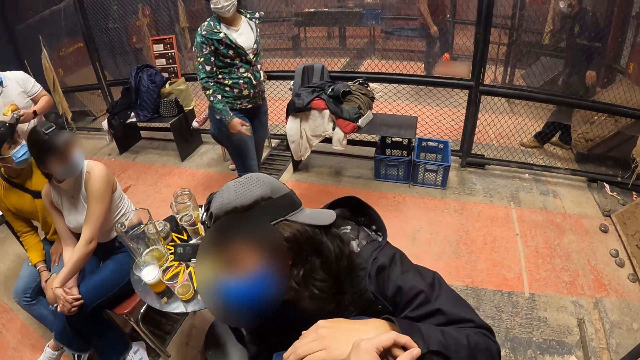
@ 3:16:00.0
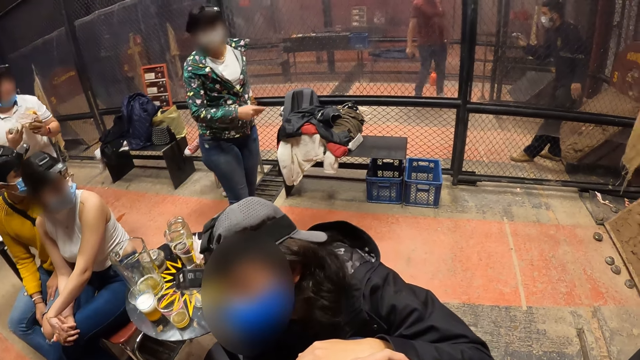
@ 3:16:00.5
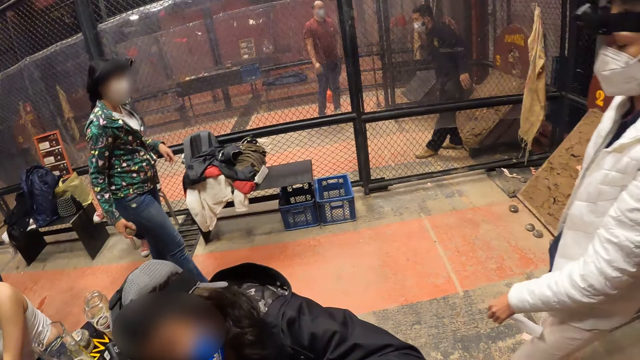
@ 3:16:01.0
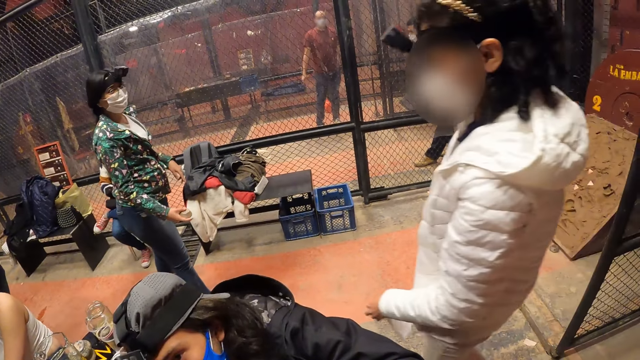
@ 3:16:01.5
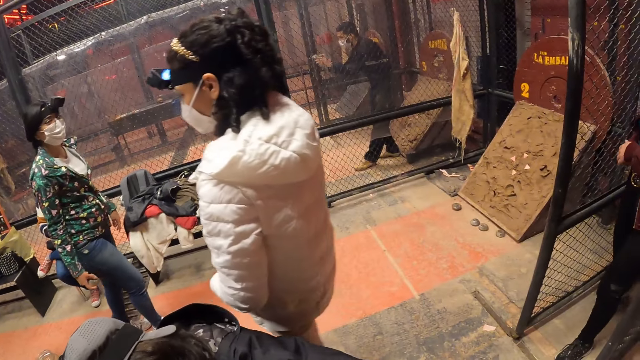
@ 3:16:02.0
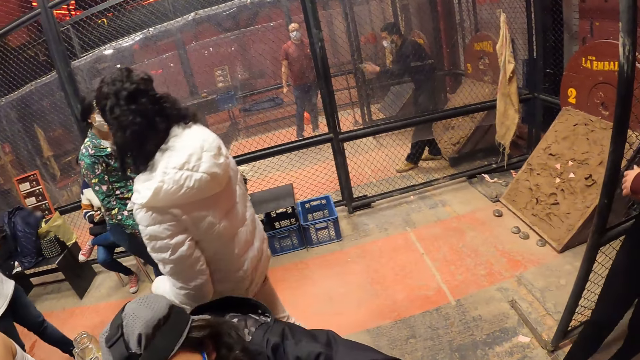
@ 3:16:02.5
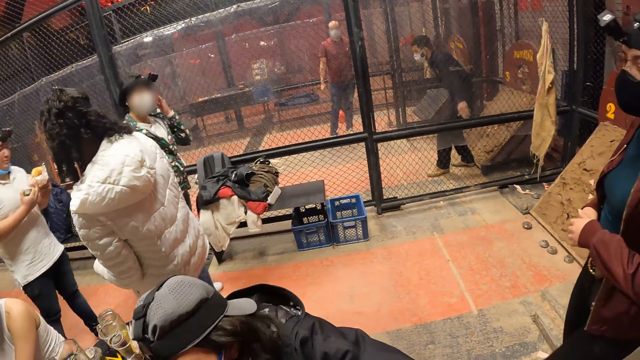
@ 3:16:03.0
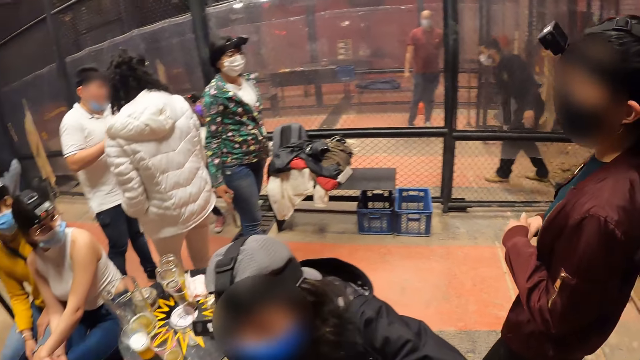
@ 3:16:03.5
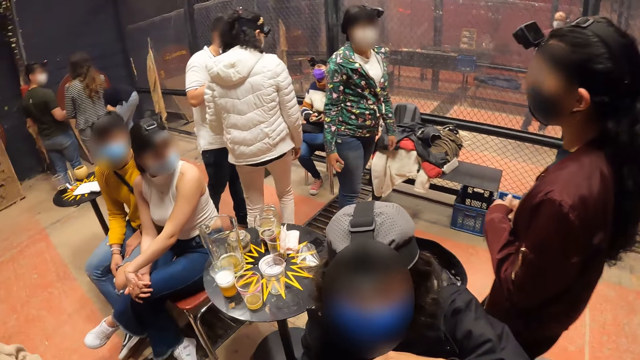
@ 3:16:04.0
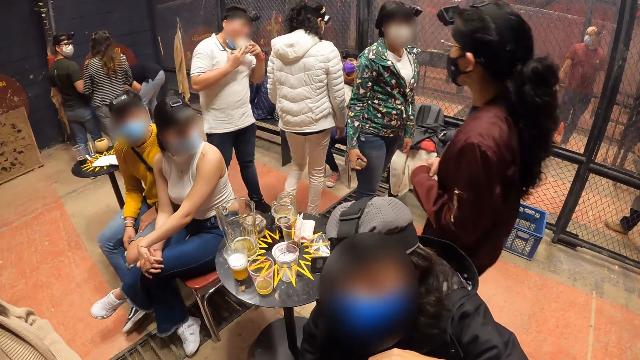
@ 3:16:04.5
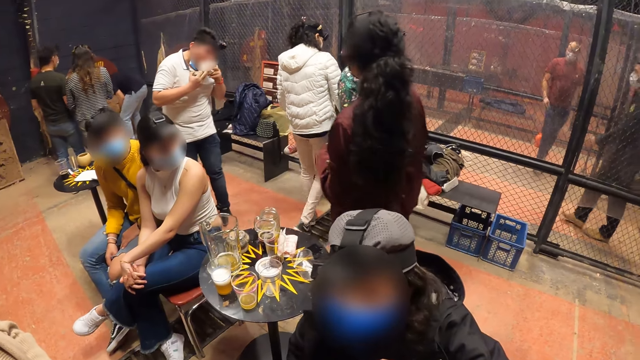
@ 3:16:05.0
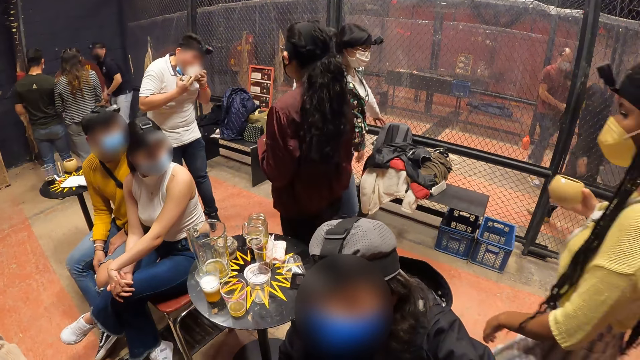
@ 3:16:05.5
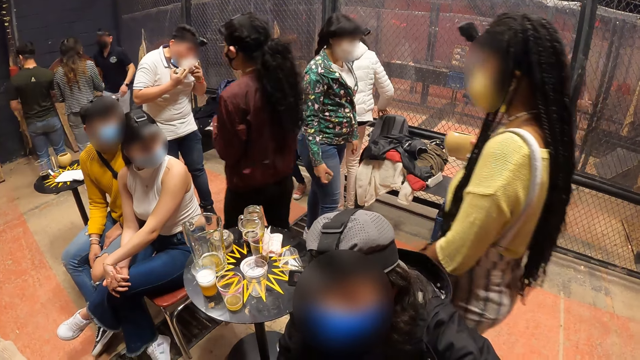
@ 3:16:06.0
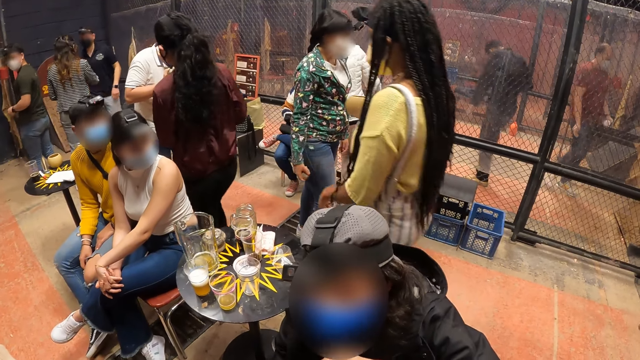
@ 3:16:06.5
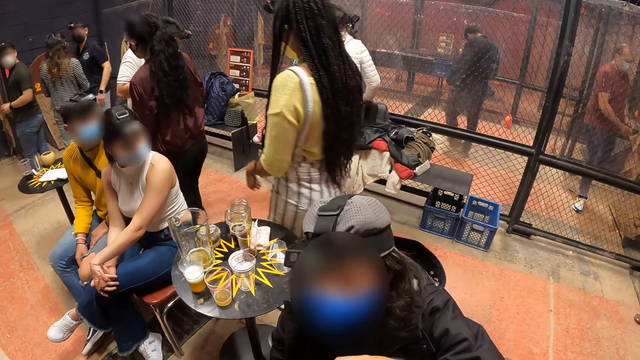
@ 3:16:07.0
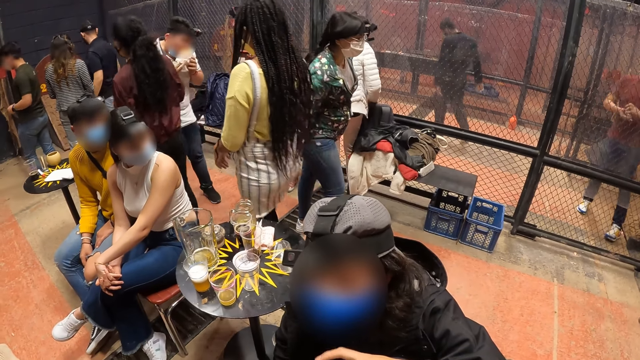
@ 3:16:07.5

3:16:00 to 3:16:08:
The camera wearer looks upright.

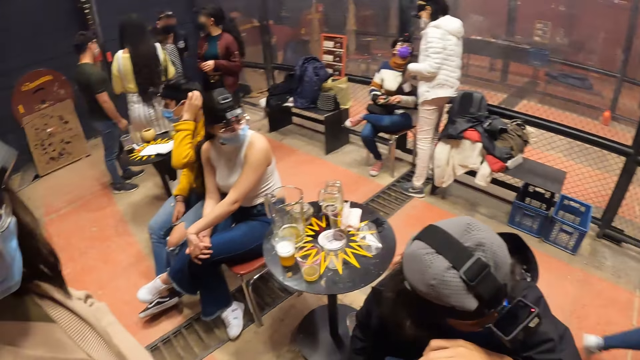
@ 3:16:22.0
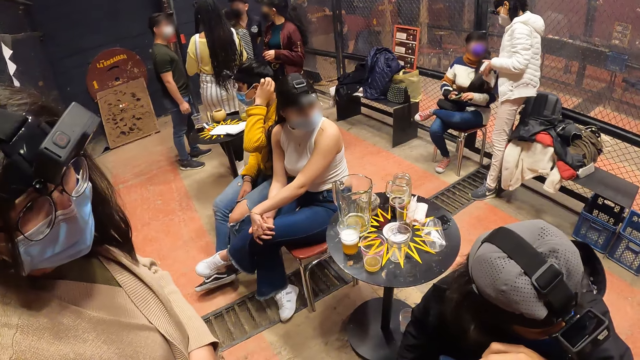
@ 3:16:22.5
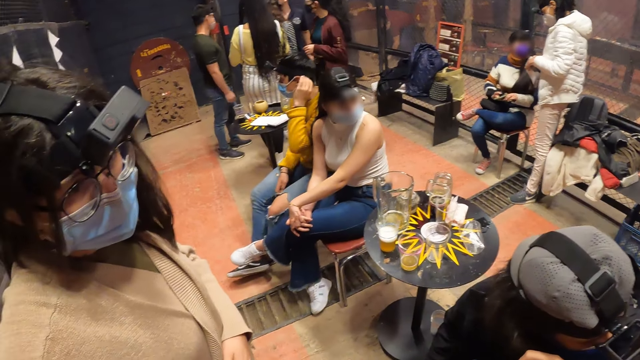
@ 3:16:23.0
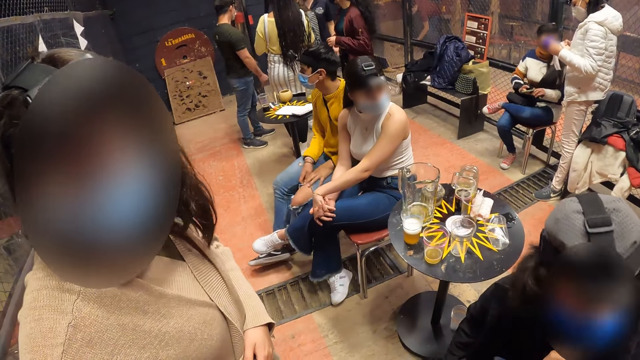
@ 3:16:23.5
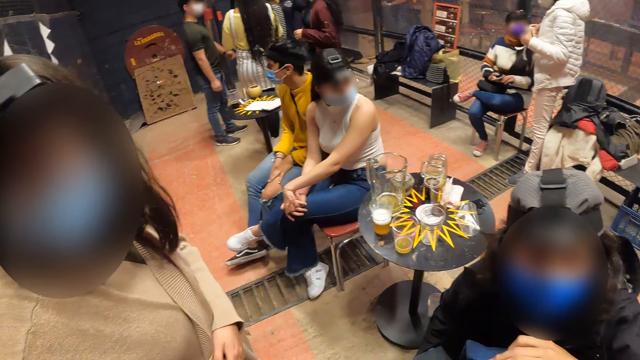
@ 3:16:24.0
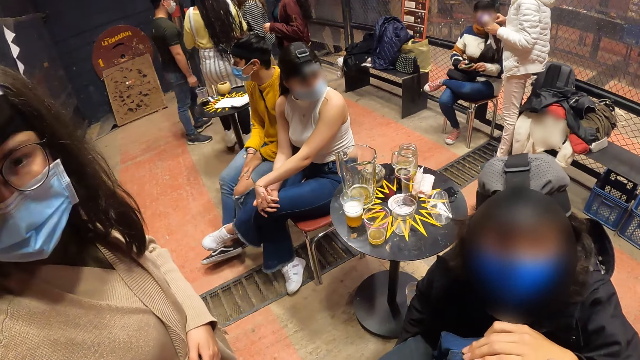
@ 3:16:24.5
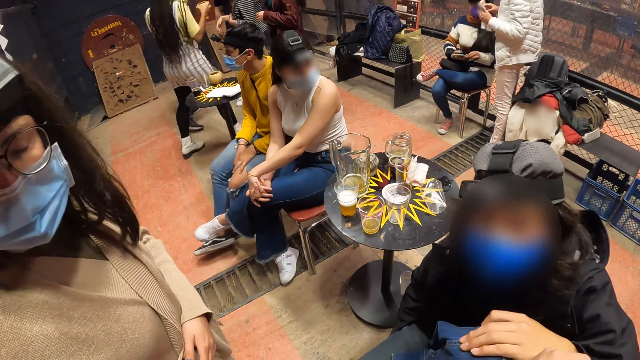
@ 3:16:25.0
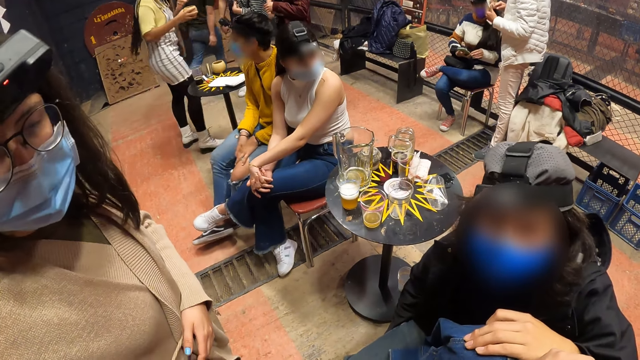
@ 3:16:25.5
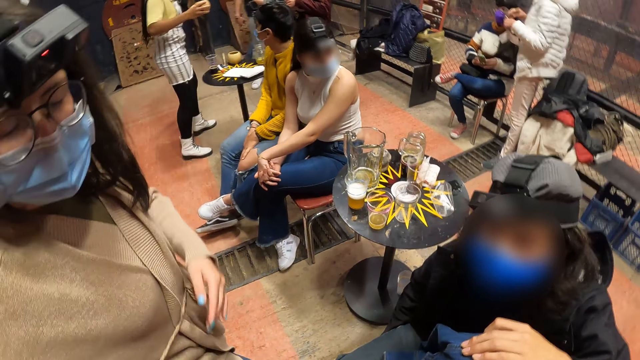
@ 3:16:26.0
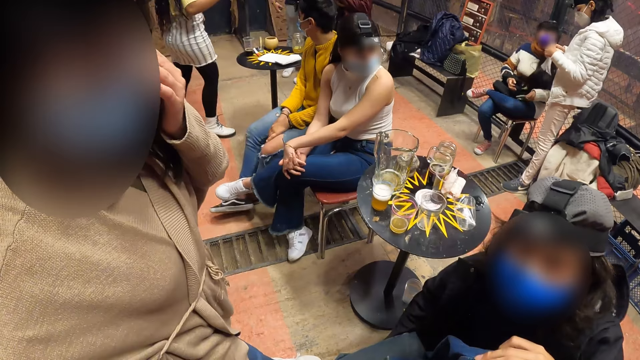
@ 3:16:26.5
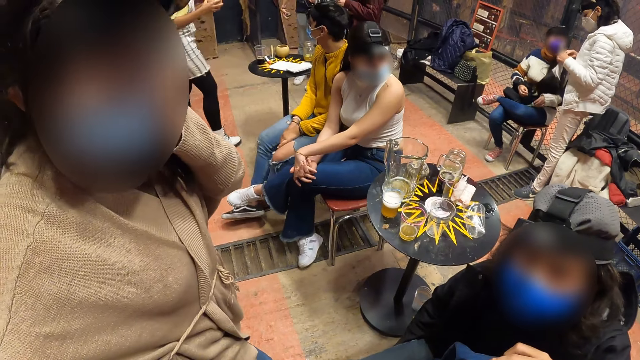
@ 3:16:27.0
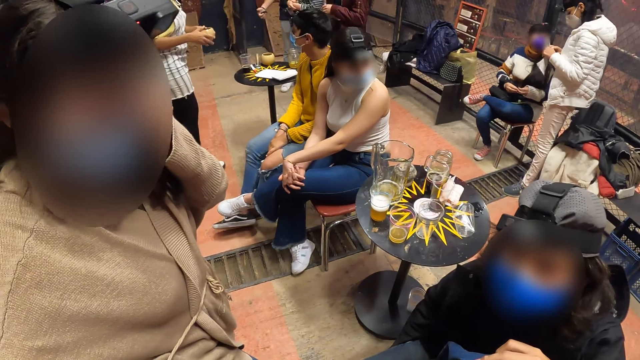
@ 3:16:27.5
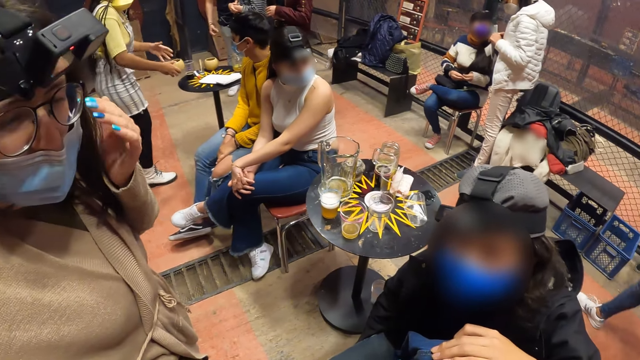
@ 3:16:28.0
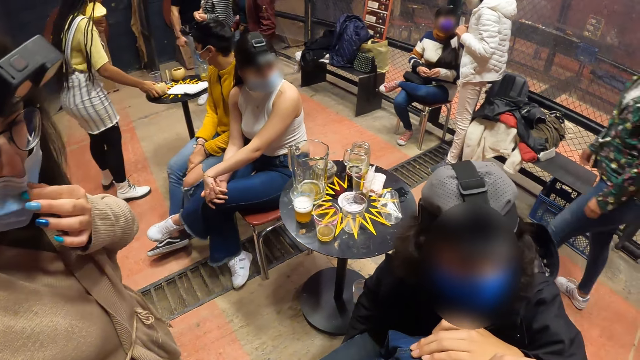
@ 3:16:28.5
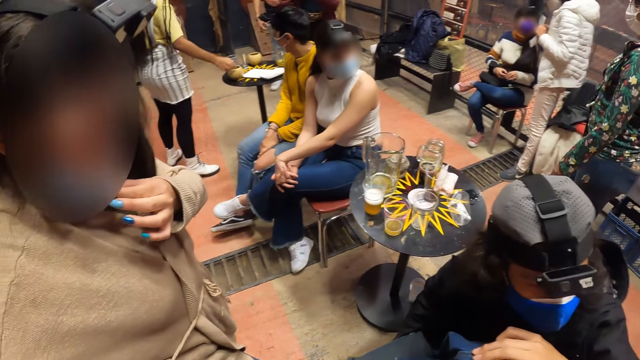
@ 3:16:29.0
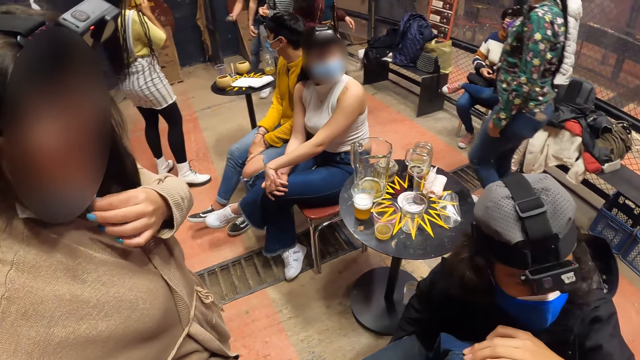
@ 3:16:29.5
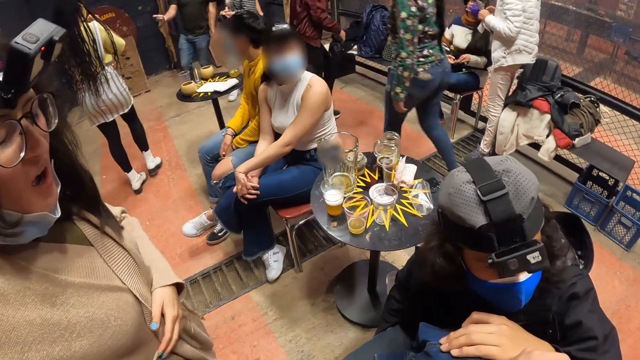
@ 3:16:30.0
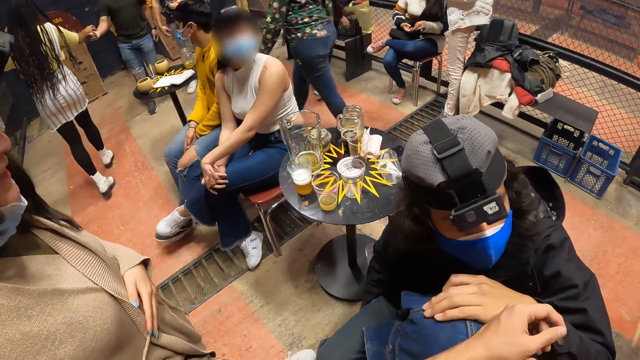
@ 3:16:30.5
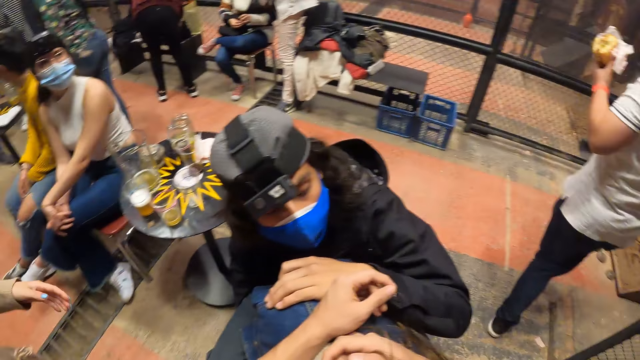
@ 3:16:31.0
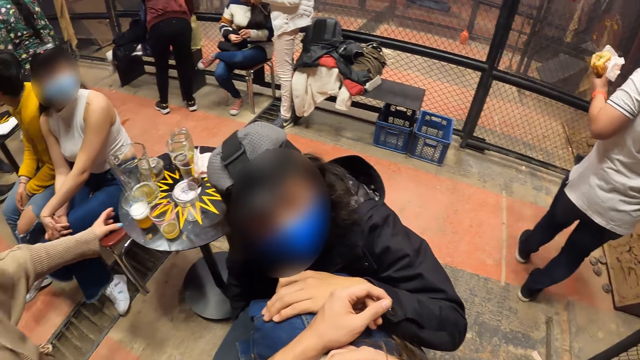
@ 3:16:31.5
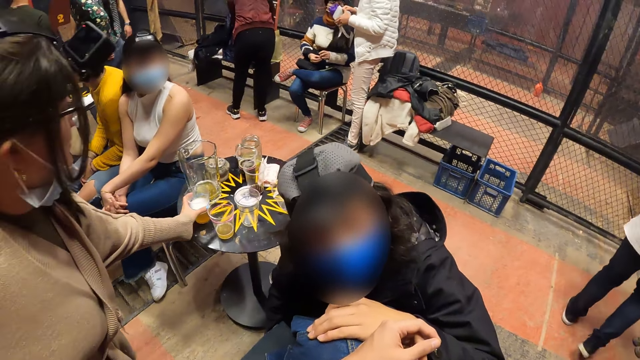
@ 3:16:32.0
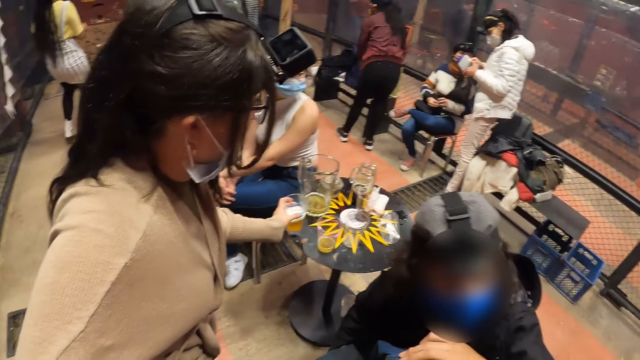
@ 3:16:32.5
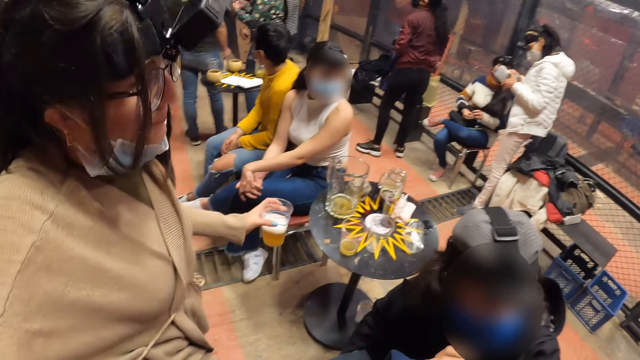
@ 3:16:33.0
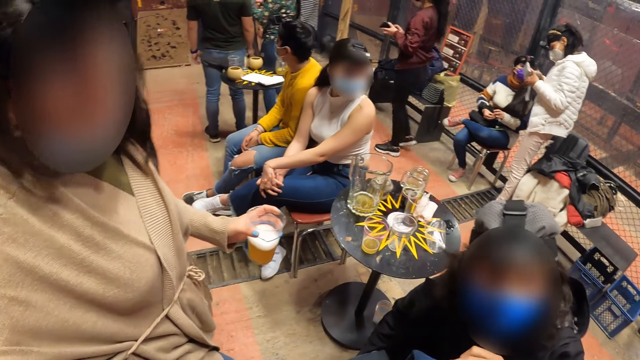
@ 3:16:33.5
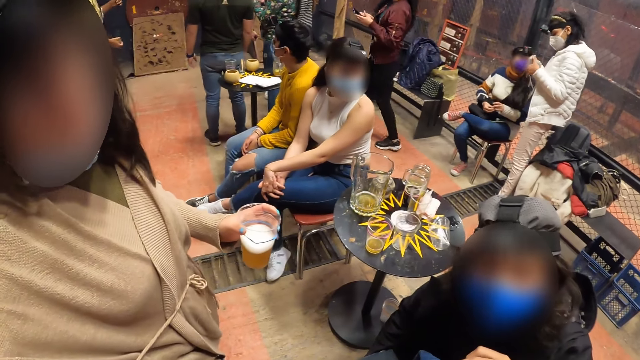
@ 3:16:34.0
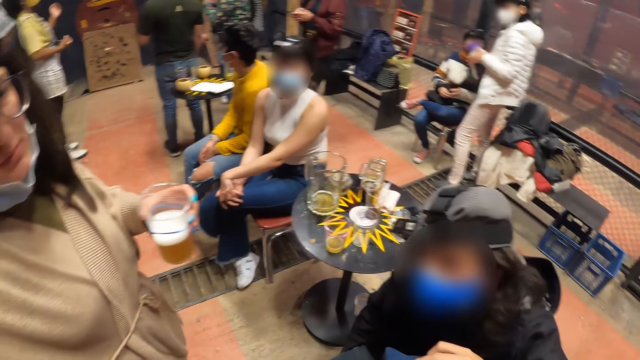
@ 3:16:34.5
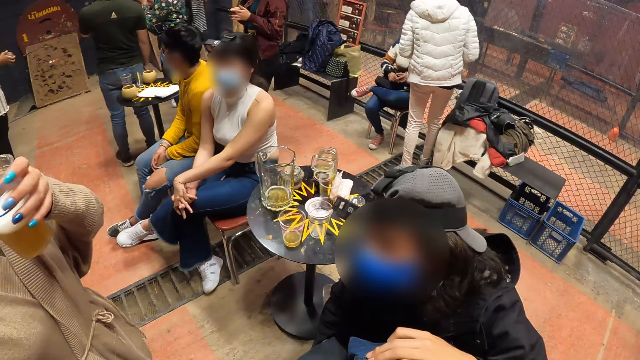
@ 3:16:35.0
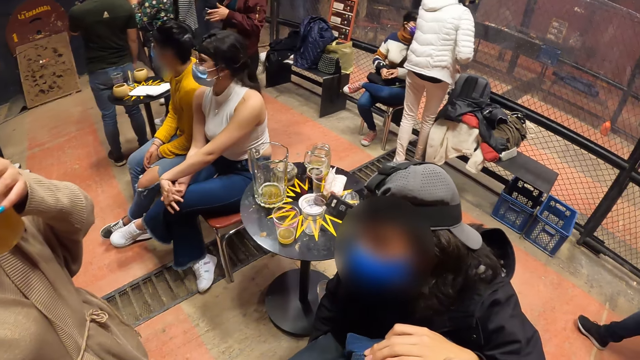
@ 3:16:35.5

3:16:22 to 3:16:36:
The camera wearer talks to the woman. The woman touches her face with her left hand, adjusts the facemask on her face with her left hand, and picks up the cup from the table with her left hand.
